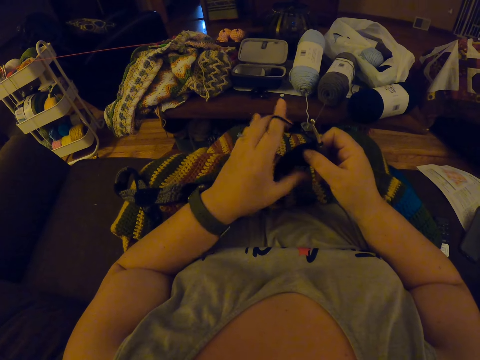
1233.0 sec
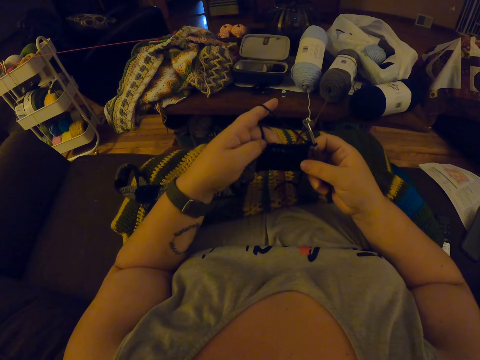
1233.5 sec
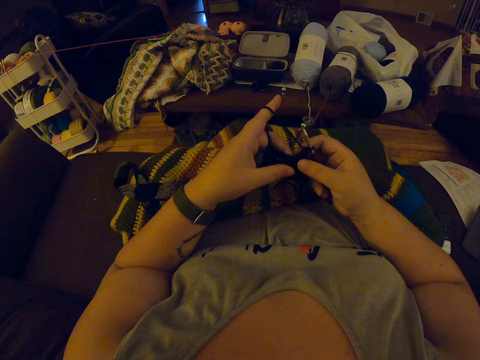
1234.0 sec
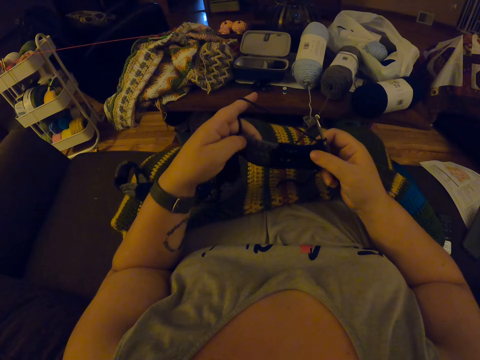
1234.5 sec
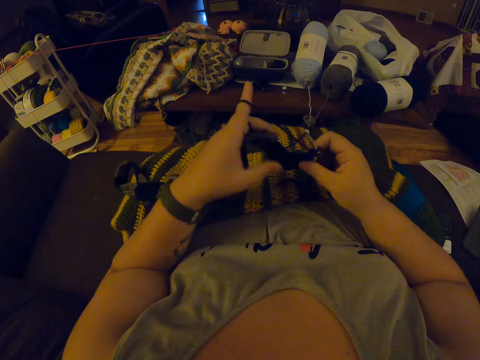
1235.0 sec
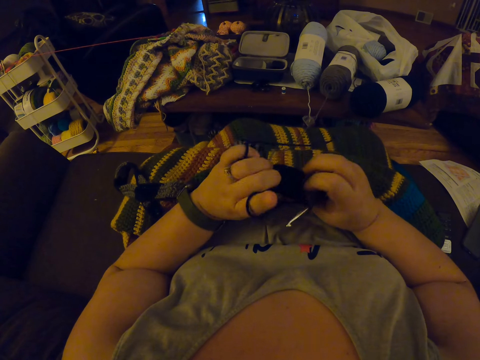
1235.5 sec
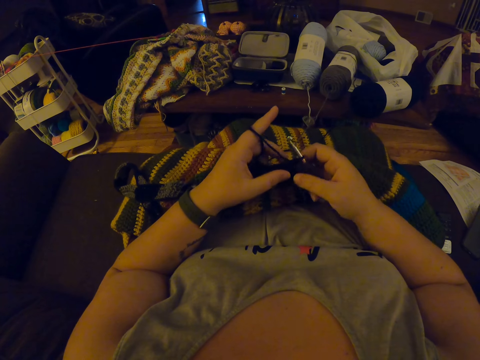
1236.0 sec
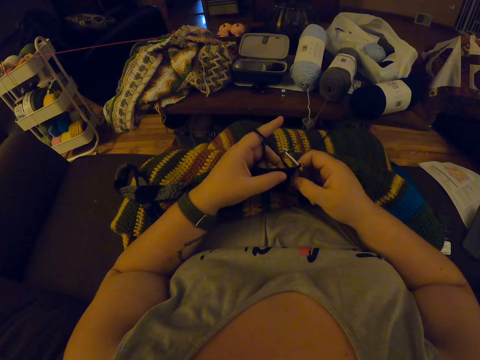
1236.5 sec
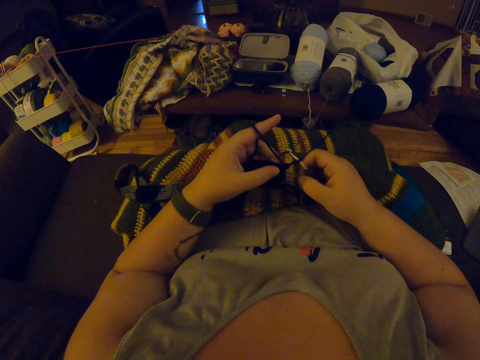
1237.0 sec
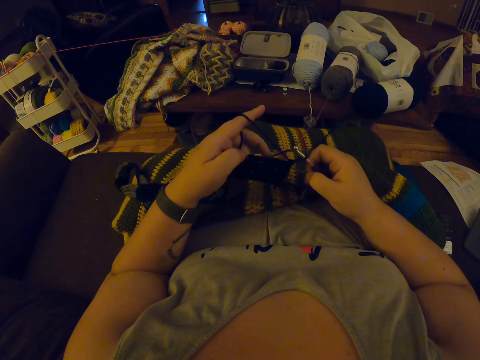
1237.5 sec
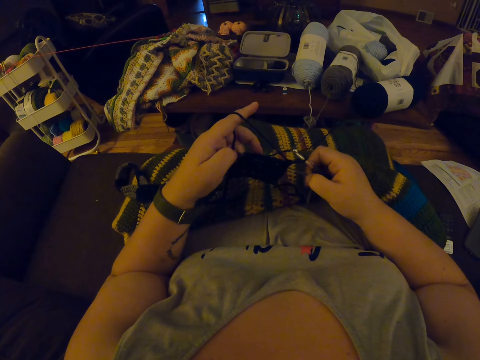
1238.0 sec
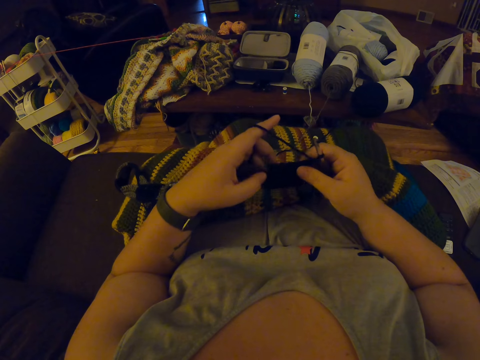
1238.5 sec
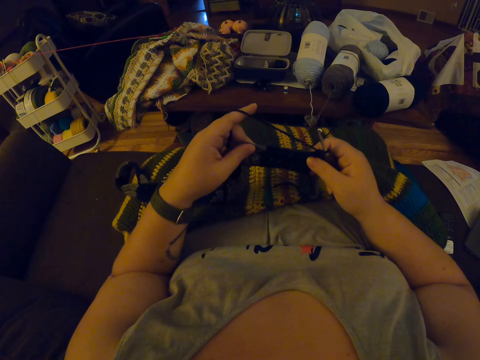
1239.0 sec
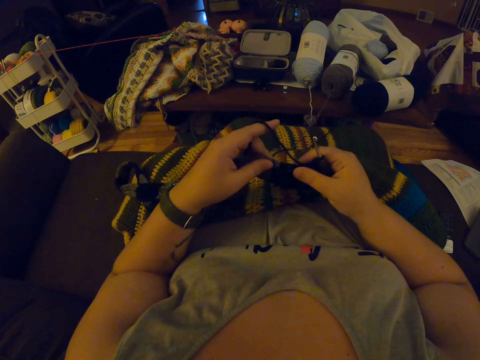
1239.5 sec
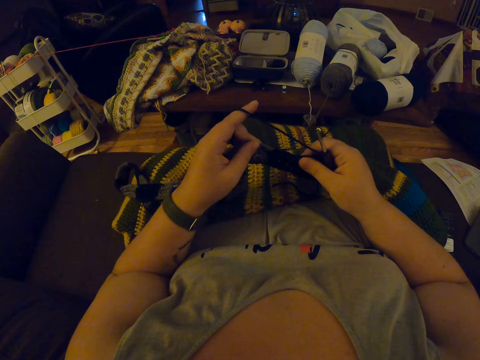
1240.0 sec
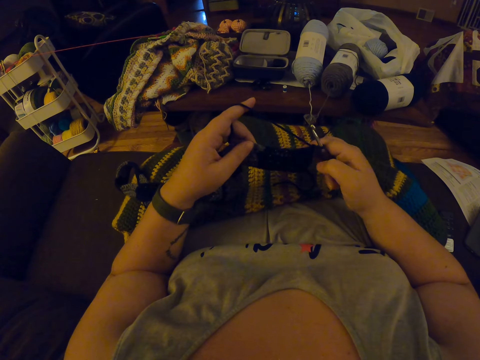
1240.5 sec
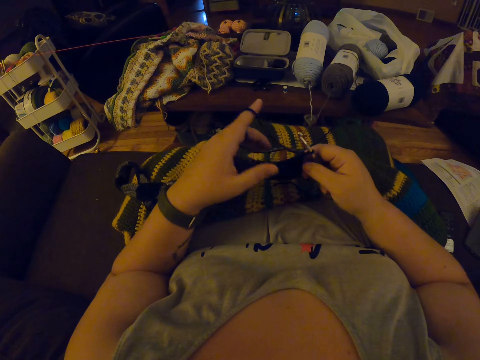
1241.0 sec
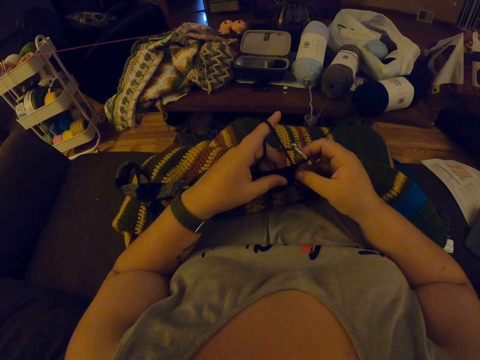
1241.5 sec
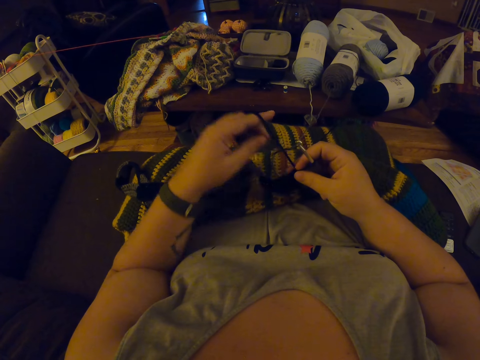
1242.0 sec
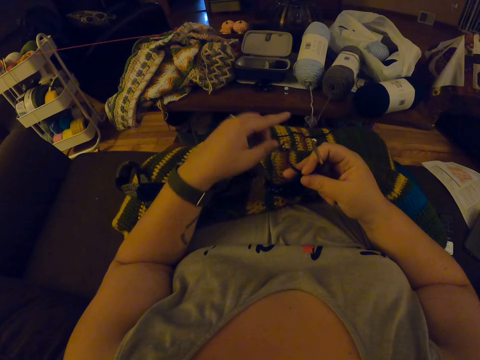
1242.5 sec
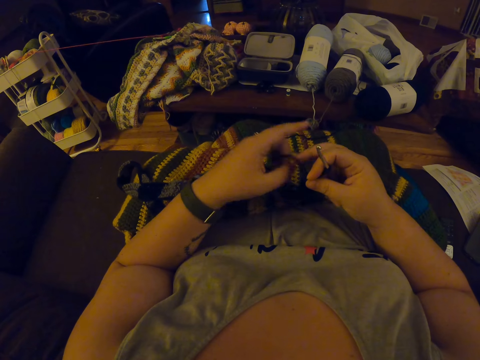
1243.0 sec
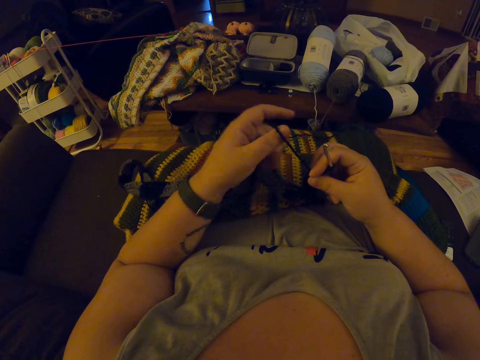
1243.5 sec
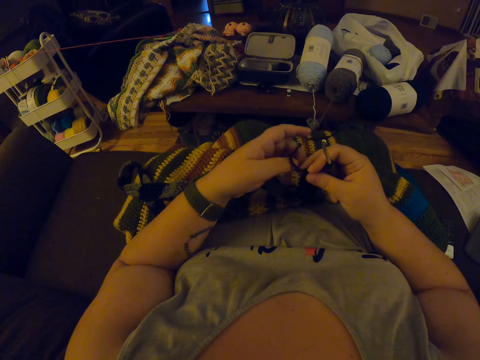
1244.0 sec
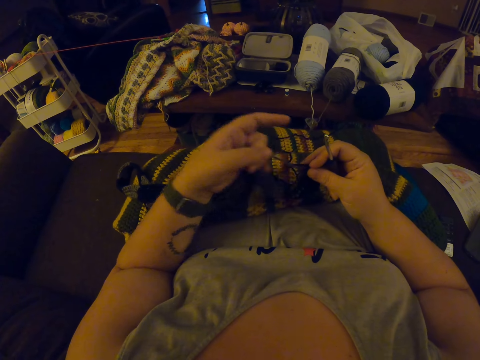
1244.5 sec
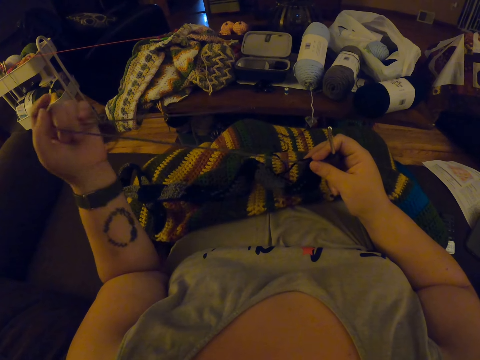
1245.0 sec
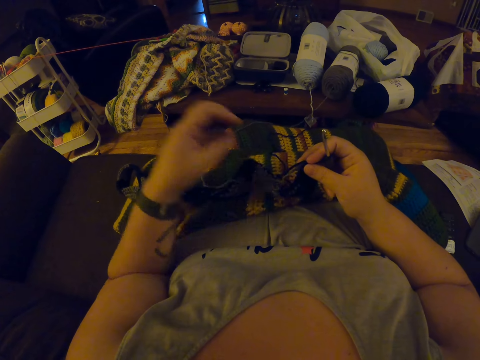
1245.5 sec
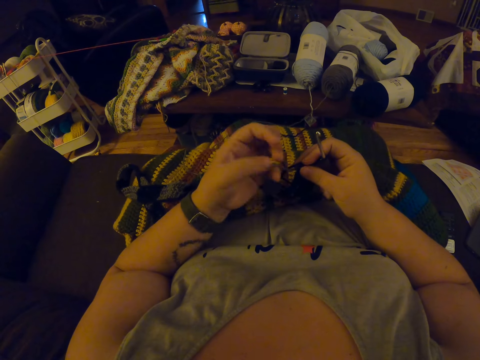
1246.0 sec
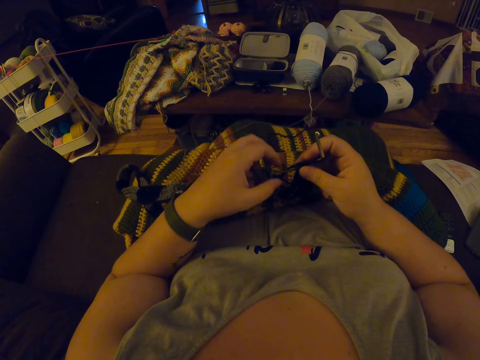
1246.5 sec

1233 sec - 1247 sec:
The camera wearer stretches the garment. They turn the garment. They stretch the garment. They pull the thread.

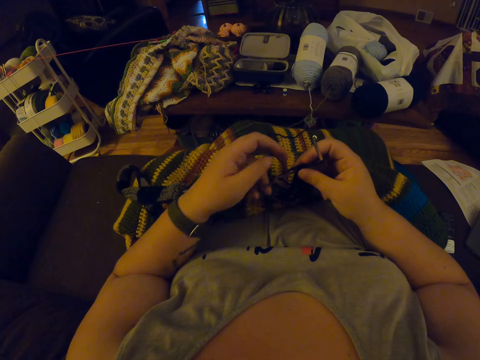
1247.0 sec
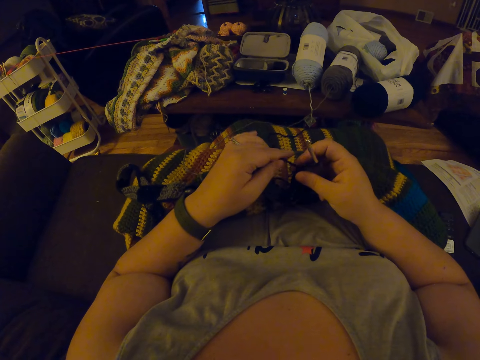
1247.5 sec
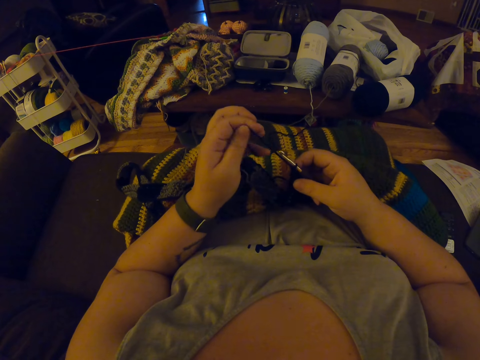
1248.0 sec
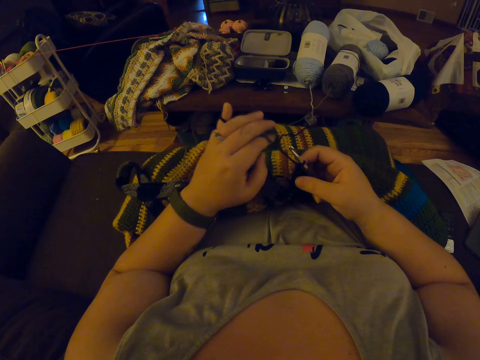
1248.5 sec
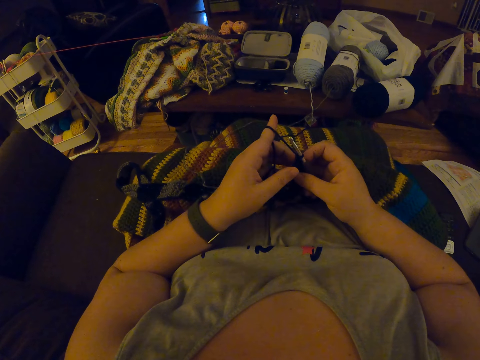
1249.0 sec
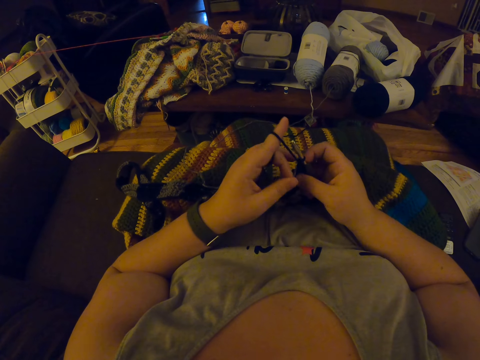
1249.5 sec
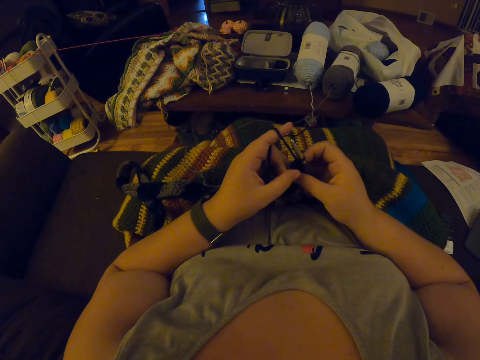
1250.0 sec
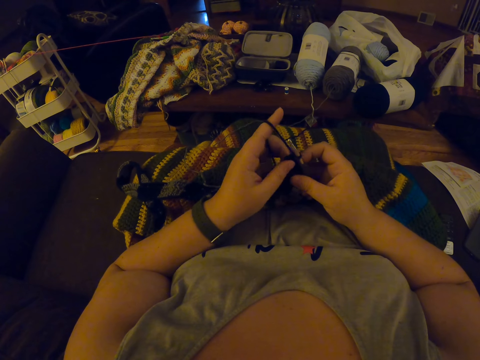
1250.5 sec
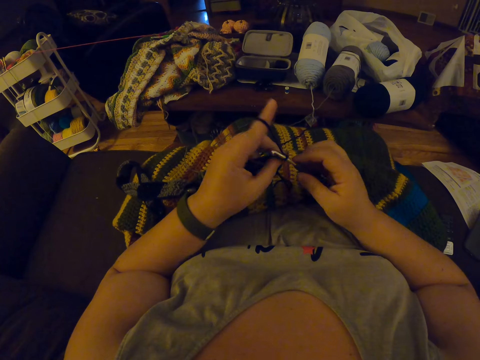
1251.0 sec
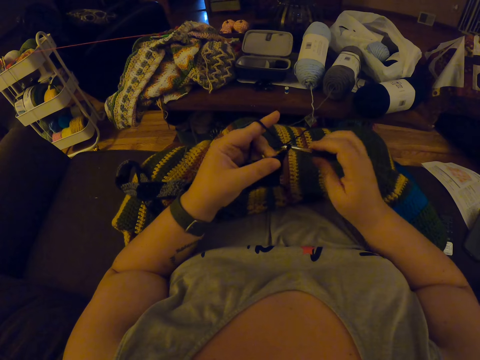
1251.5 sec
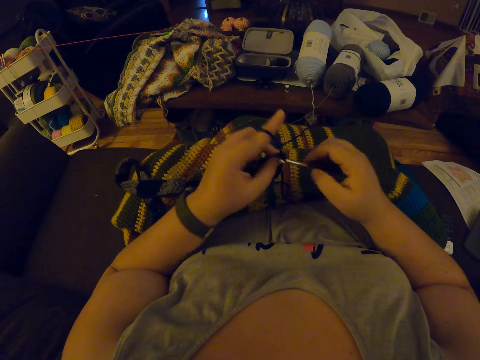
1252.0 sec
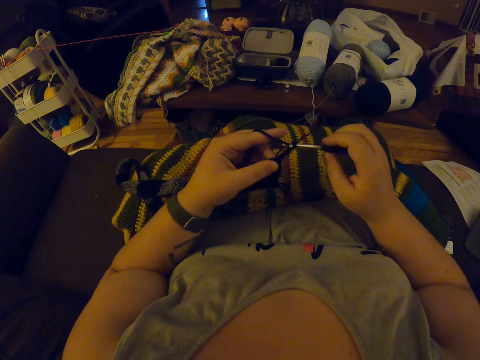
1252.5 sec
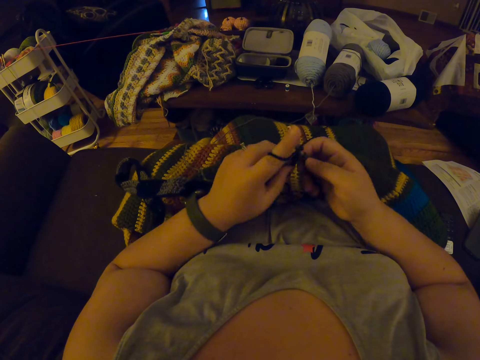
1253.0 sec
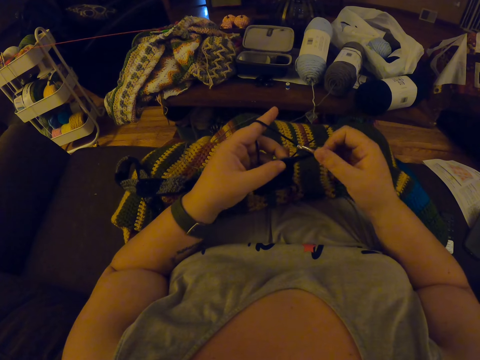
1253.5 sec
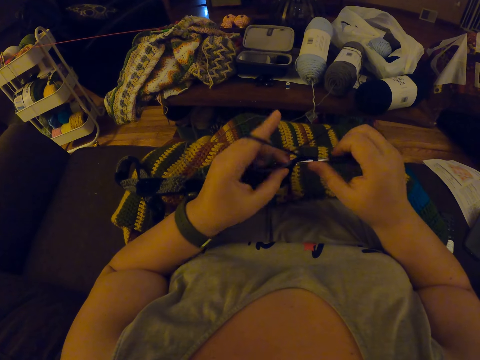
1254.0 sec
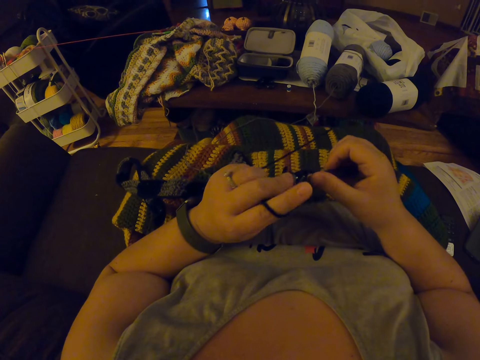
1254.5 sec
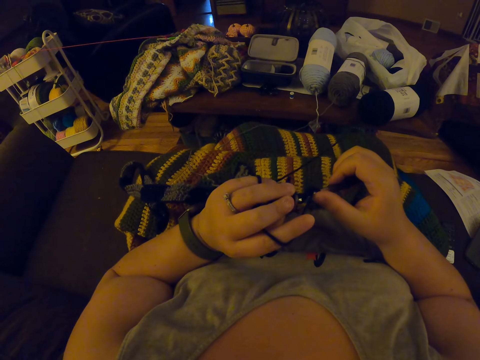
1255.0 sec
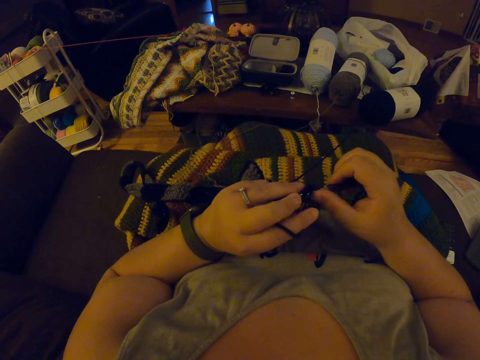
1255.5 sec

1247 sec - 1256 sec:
The camera wearer interlocks the garment using a crochet hook.

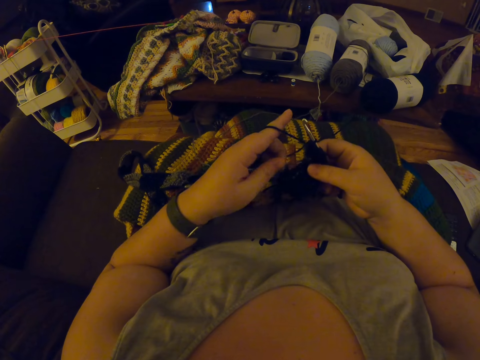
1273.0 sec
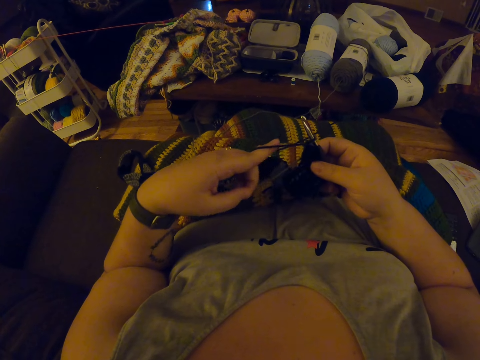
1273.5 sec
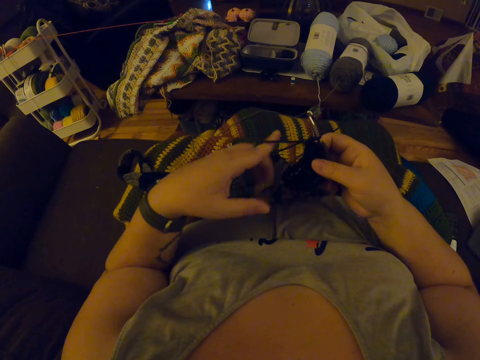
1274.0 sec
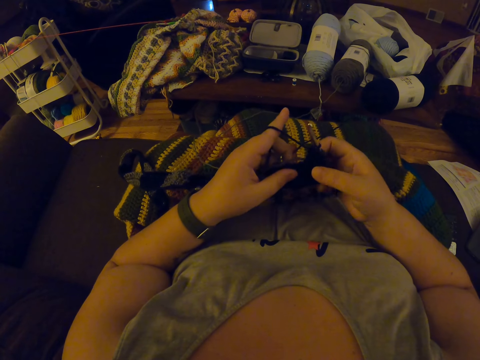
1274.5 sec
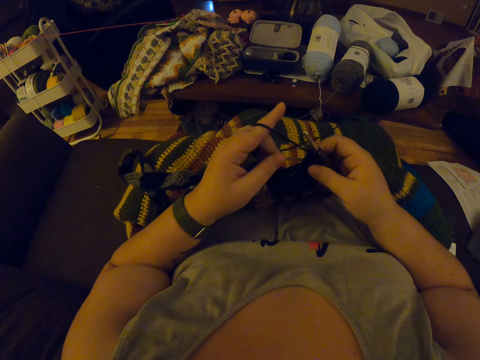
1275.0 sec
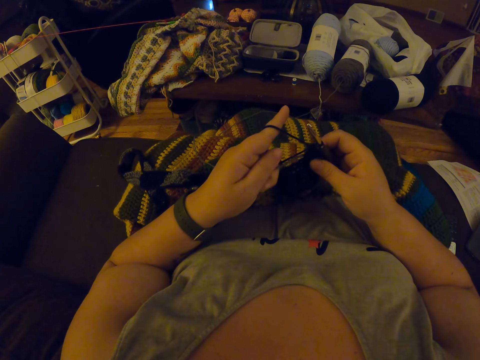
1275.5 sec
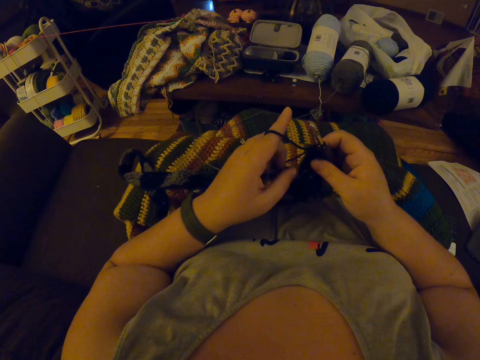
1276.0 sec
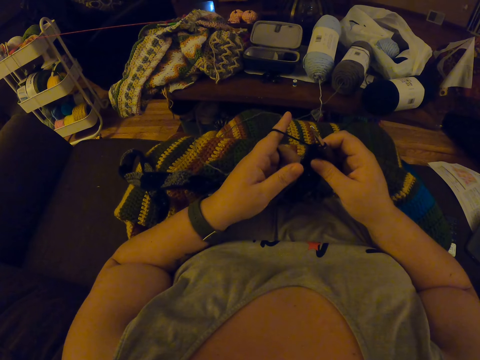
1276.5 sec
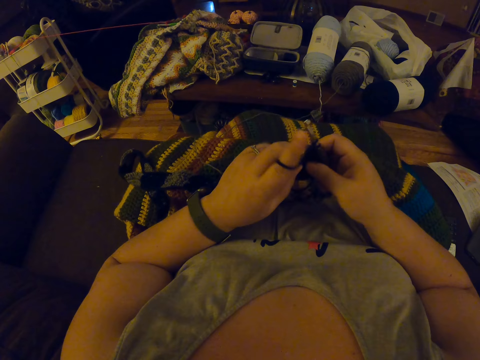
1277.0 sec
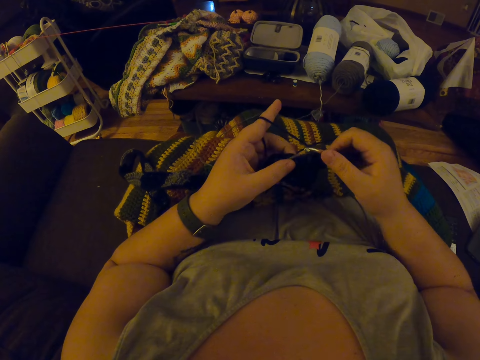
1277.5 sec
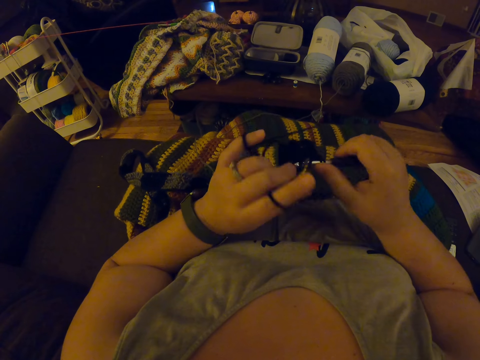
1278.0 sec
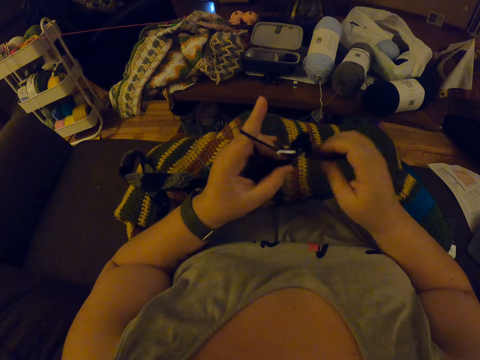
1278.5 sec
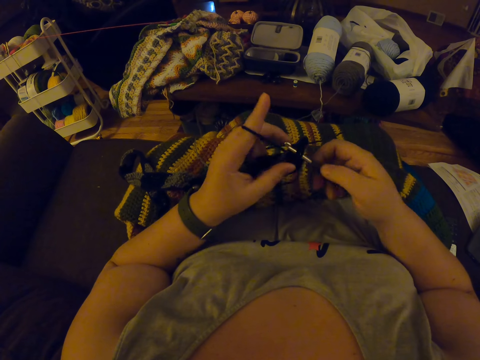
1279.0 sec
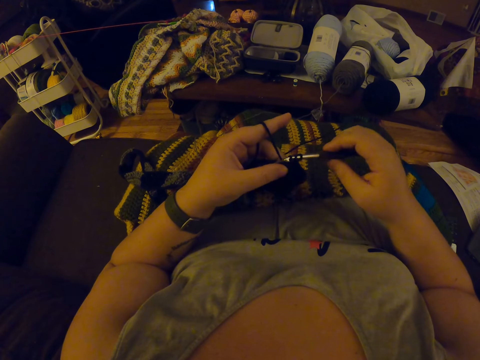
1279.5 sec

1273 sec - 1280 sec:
The camera wearer stretches the garment. They interlock the garment using a crochet hook.
